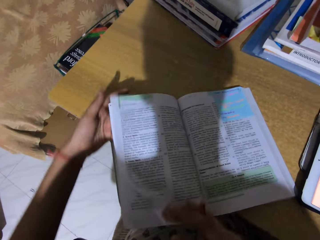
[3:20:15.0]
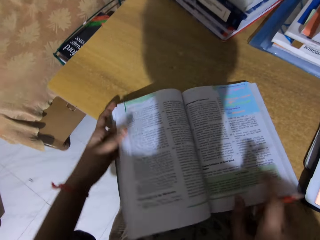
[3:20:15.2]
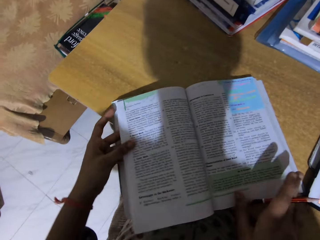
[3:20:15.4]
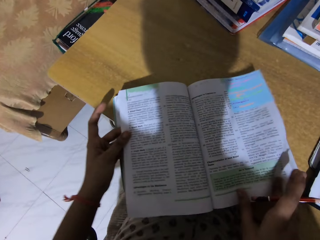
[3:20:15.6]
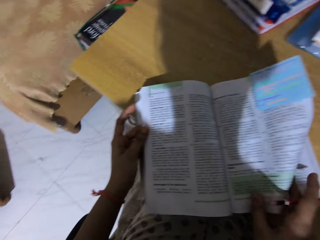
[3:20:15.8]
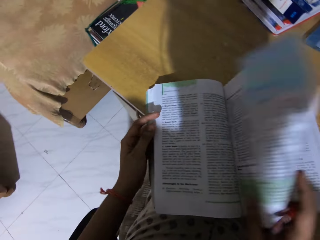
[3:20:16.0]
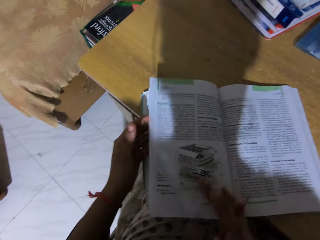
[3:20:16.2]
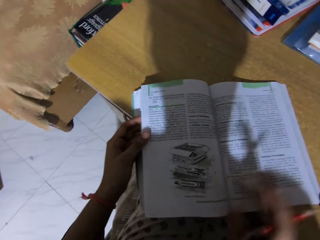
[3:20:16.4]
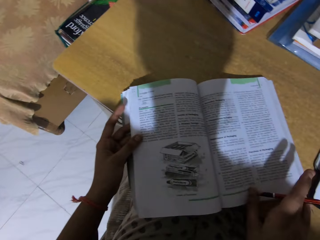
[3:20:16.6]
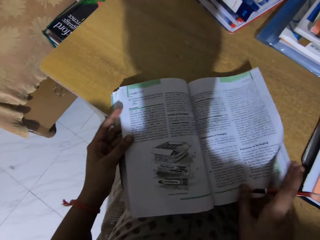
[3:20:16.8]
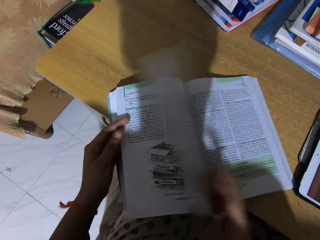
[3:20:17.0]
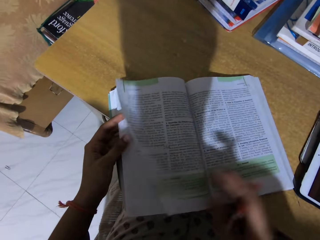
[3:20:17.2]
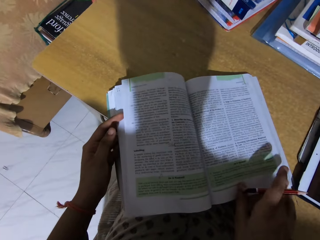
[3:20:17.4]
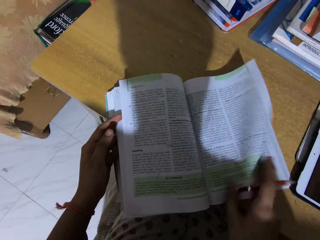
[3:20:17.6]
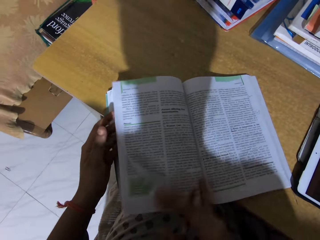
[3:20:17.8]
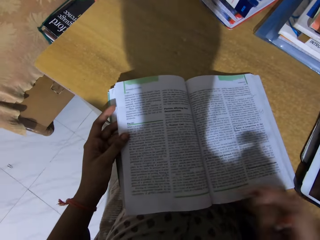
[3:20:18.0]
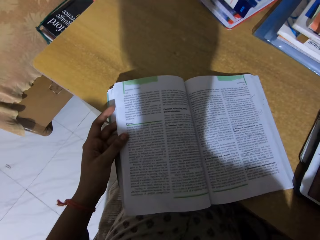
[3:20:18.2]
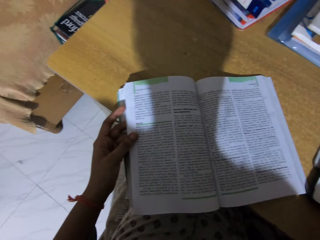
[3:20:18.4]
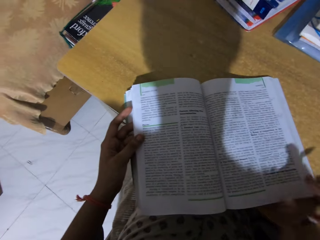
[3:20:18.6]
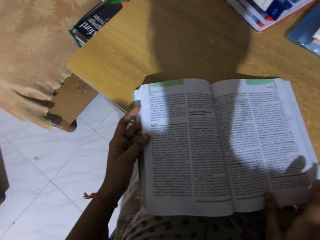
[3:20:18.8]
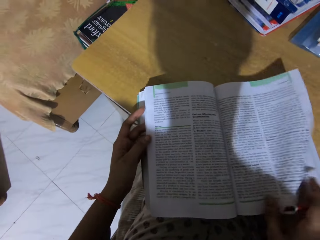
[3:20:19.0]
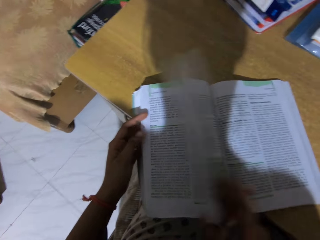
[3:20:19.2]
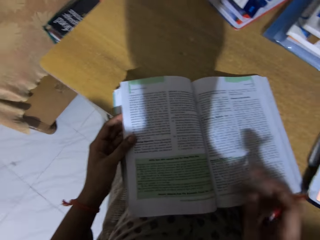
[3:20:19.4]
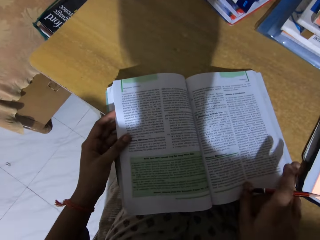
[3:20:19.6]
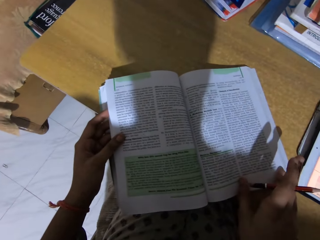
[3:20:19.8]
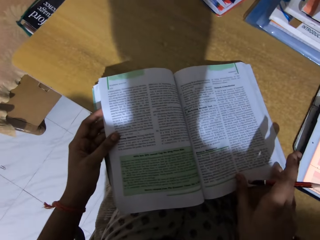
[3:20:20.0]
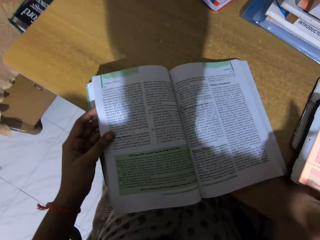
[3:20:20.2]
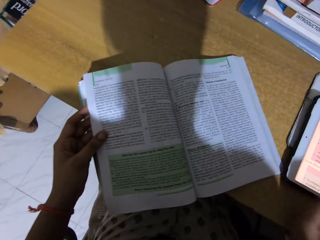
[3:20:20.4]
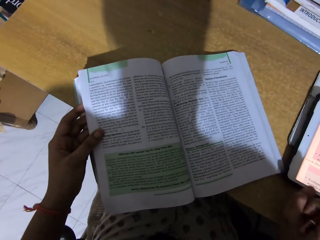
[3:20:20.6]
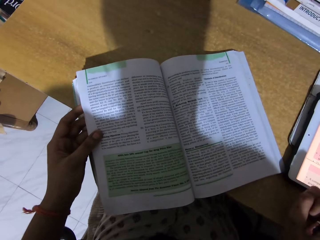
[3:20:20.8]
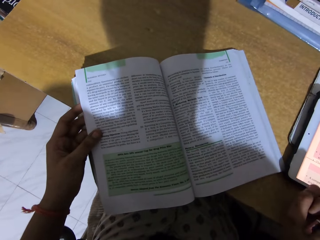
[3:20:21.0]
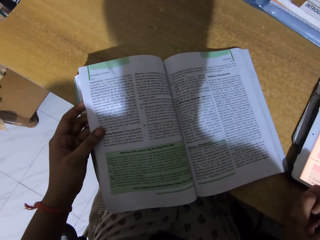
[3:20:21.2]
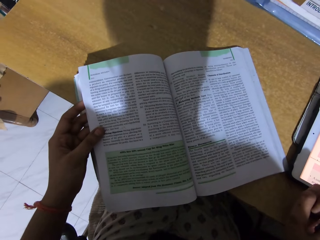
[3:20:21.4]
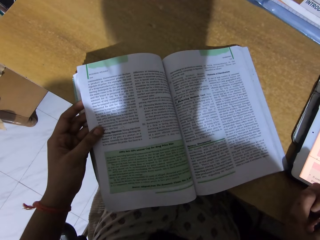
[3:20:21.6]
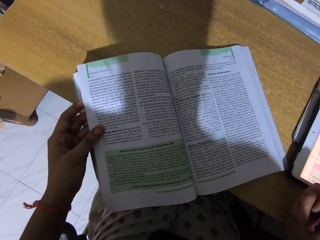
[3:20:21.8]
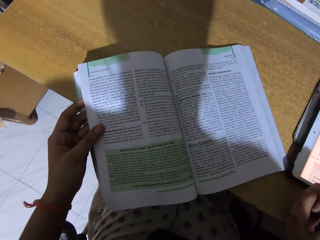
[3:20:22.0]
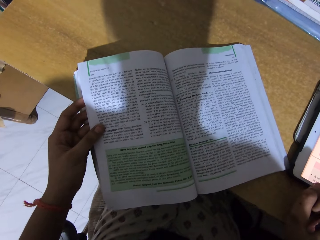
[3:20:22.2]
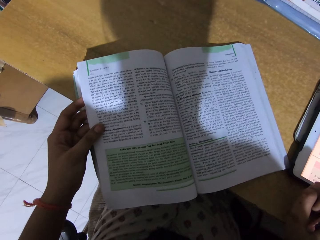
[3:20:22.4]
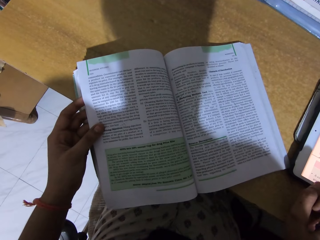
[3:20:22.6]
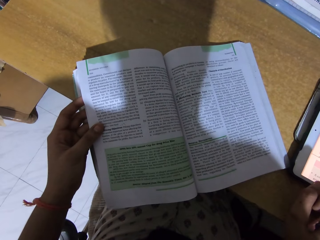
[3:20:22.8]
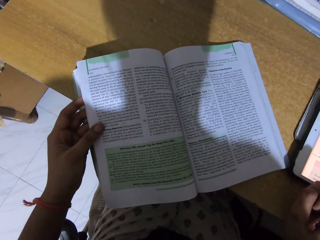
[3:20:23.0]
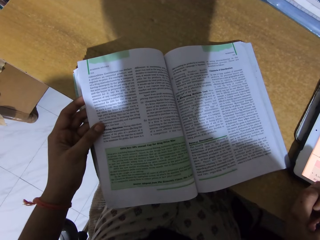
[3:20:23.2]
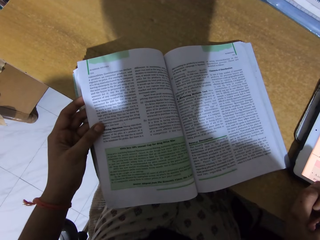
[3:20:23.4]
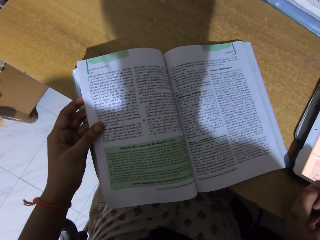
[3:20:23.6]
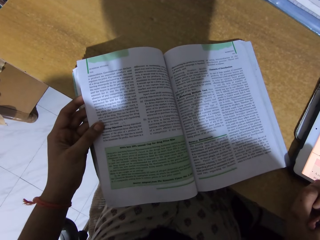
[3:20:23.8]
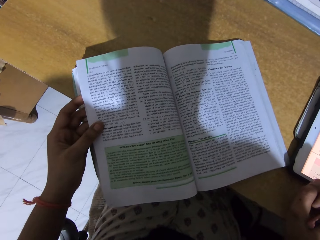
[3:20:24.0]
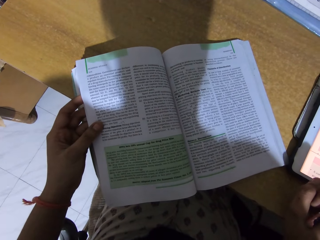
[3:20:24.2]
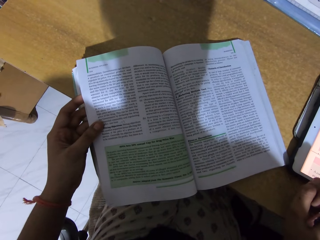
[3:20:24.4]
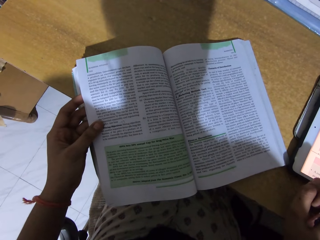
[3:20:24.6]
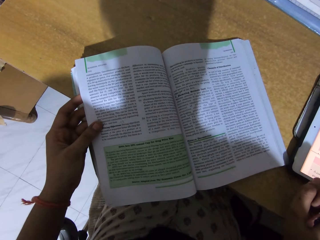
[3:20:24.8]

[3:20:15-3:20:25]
The camera wearer turns the page of the book. They touch a phone.

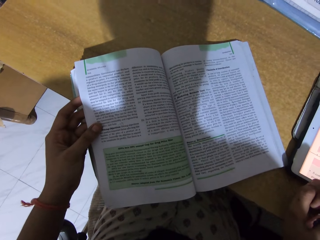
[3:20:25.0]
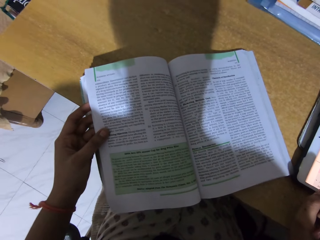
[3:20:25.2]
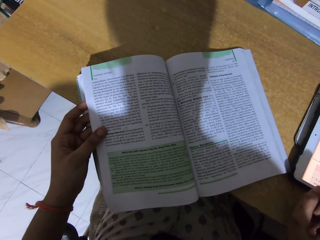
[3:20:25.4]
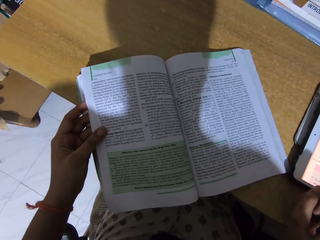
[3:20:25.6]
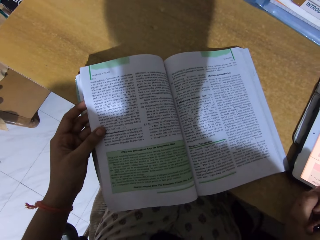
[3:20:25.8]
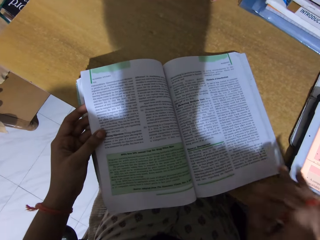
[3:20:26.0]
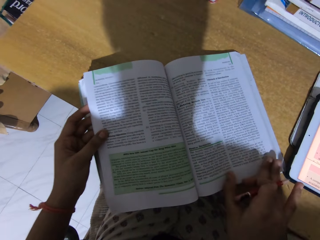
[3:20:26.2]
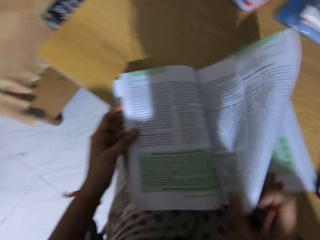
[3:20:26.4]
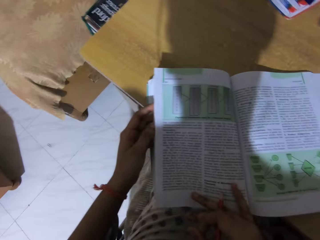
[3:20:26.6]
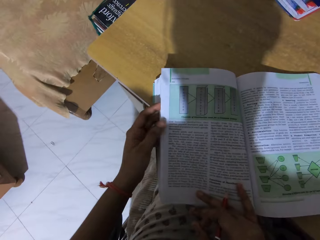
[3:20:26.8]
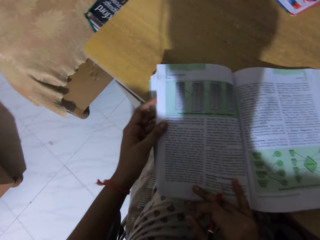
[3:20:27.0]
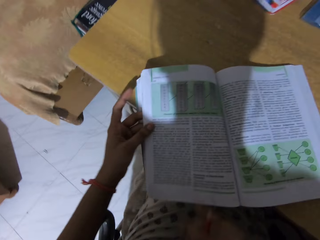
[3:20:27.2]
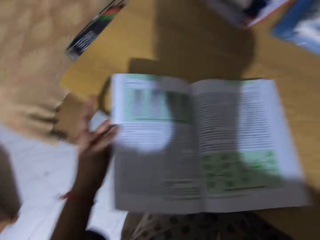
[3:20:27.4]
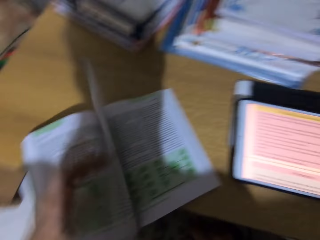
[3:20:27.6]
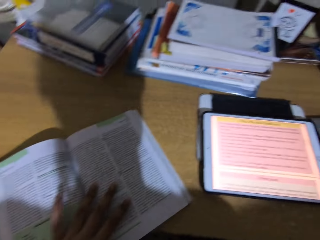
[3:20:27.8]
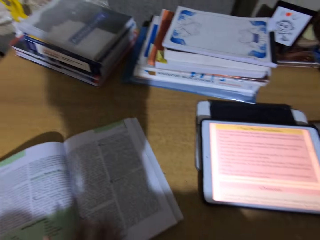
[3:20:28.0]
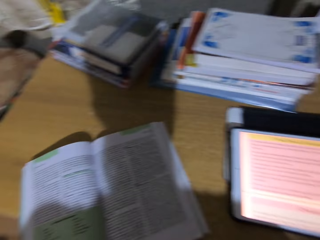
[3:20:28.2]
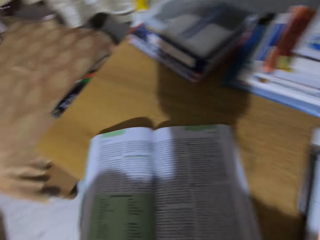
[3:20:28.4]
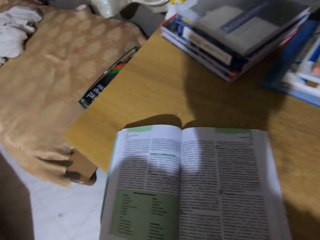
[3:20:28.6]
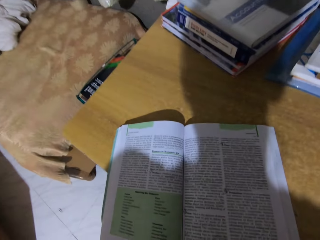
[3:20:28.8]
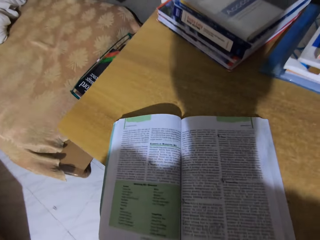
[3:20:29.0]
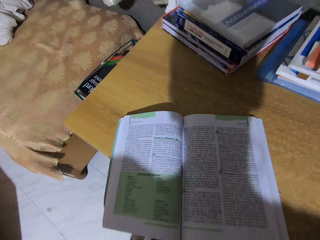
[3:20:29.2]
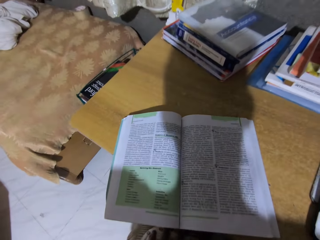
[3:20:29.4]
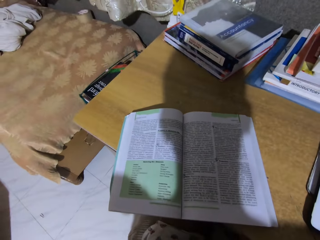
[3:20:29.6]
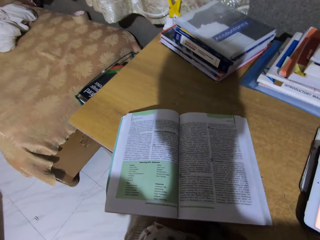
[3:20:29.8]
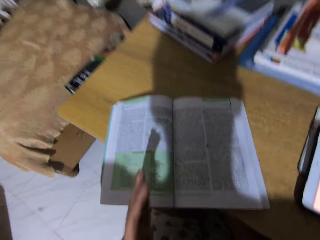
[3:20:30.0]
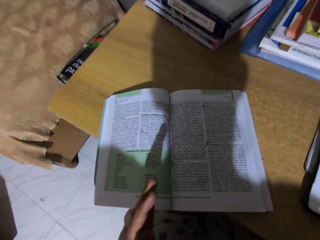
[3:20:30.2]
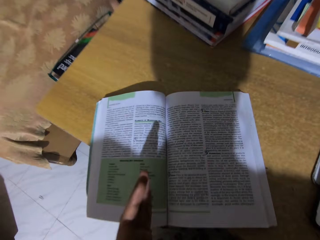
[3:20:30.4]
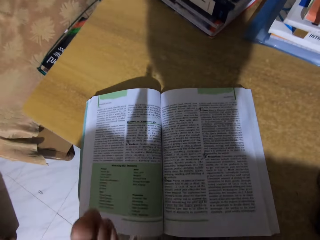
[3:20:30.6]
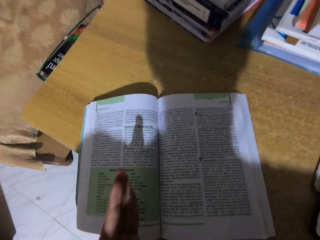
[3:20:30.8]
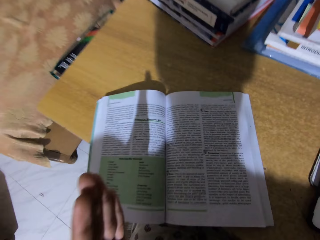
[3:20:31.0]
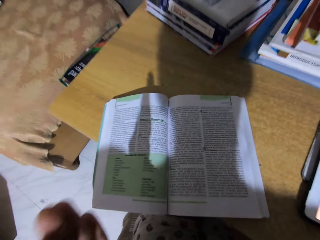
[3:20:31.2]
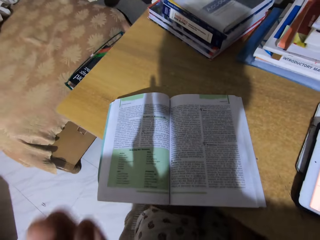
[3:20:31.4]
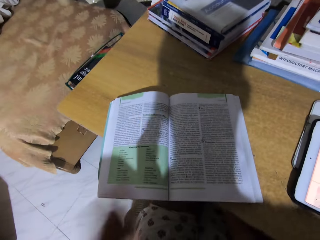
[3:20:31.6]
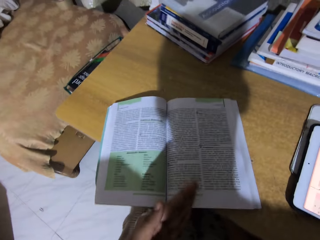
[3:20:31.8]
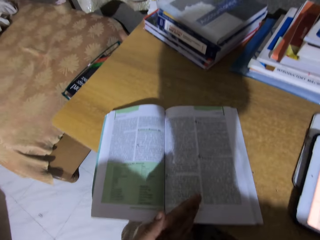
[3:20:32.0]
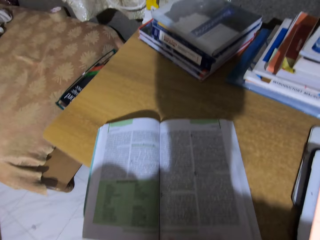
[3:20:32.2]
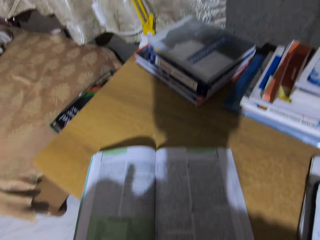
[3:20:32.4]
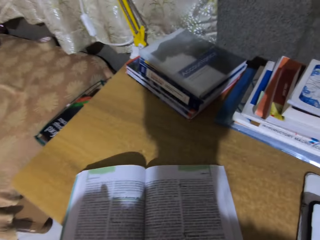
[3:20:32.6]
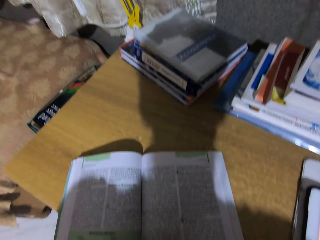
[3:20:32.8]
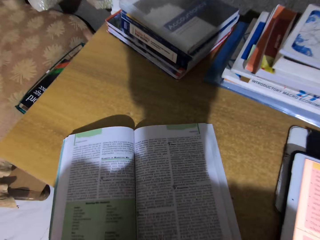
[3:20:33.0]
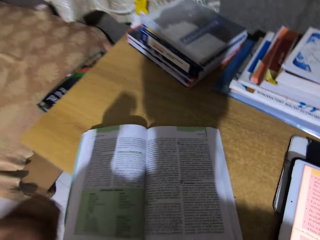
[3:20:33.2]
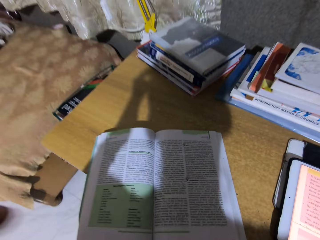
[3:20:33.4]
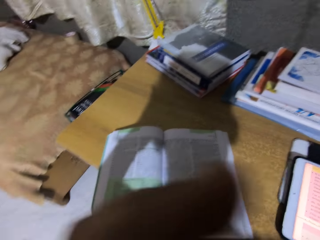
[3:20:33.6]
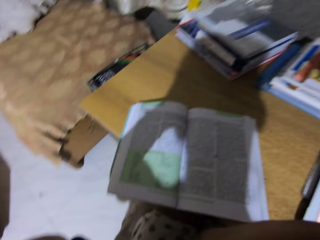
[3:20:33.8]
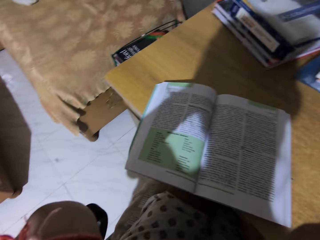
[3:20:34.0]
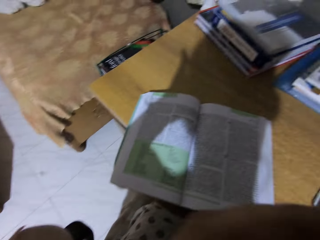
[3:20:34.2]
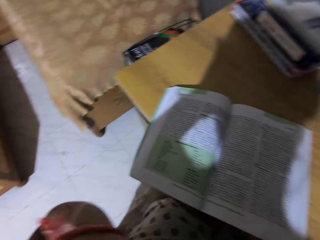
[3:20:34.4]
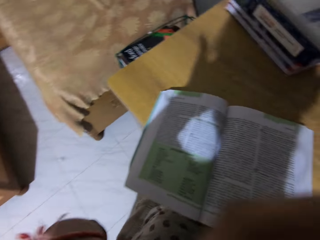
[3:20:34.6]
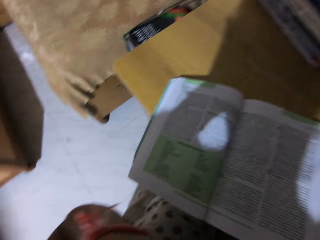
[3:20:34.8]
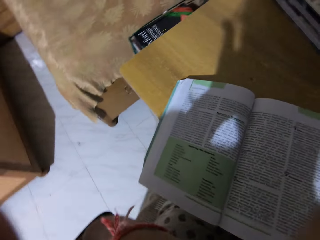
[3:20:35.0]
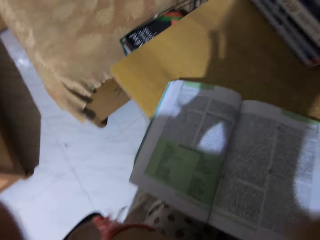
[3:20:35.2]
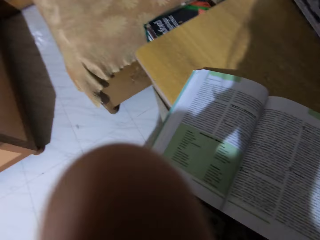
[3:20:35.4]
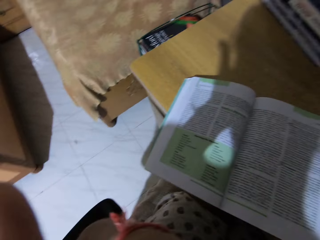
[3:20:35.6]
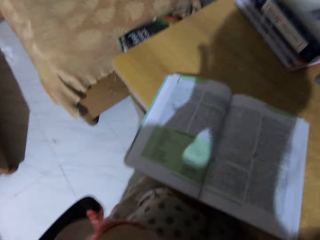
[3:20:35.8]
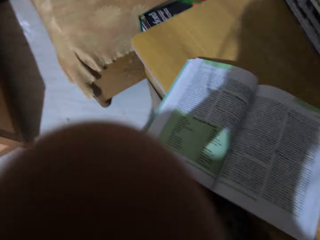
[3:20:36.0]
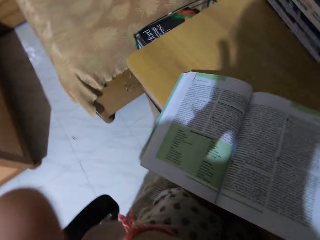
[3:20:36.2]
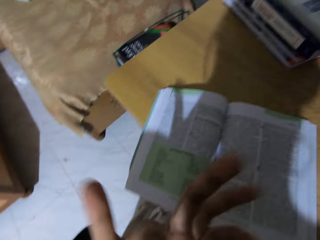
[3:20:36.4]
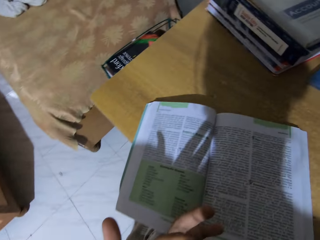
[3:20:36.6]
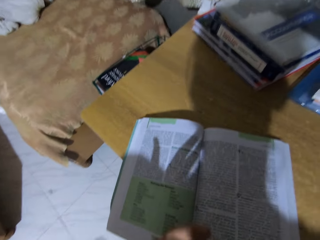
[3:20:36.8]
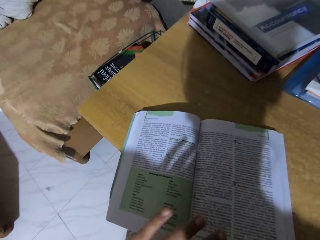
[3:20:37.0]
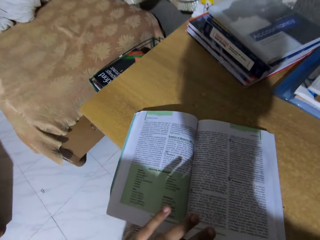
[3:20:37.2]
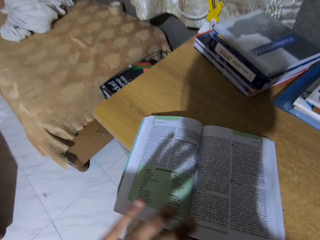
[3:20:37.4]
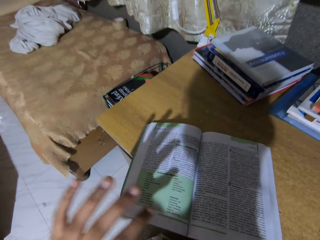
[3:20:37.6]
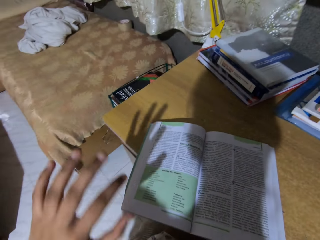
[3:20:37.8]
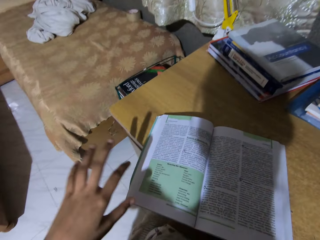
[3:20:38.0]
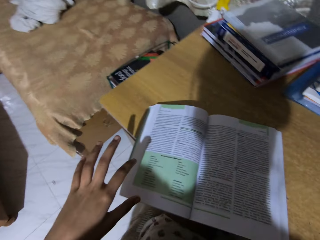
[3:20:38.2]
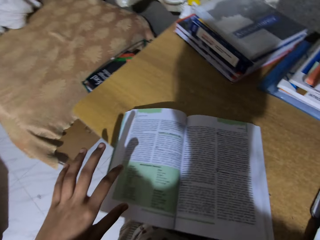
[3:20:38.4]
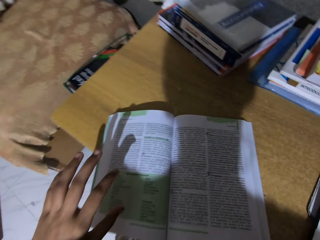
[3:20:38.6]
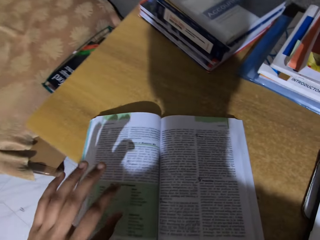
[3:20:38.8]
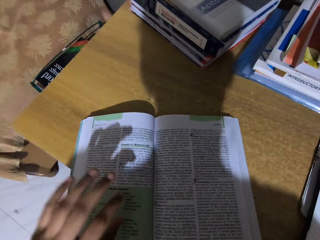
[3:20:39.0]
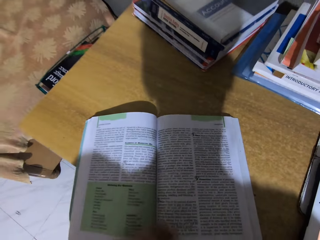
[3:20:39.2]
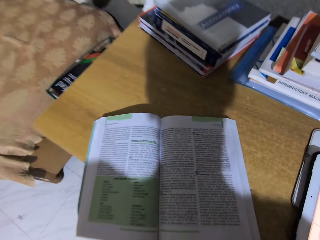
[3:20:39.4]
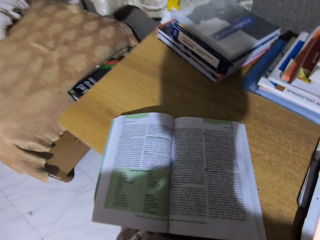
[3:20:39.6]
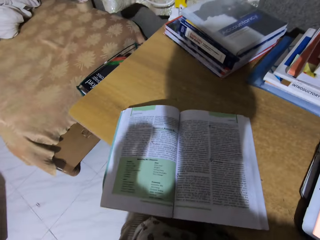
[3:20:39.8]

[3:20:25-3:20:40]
The camera wearer reads a book. They turn the page of the book. They read the book. They touch their eye. They read the book.
